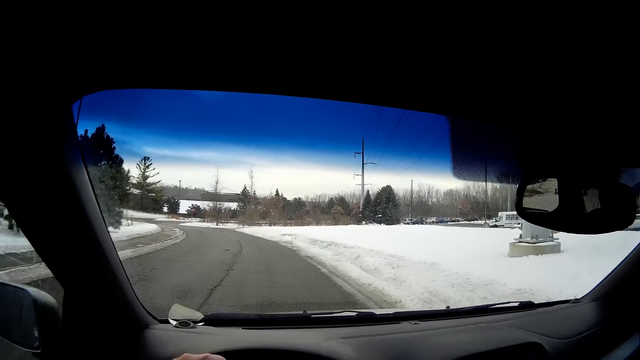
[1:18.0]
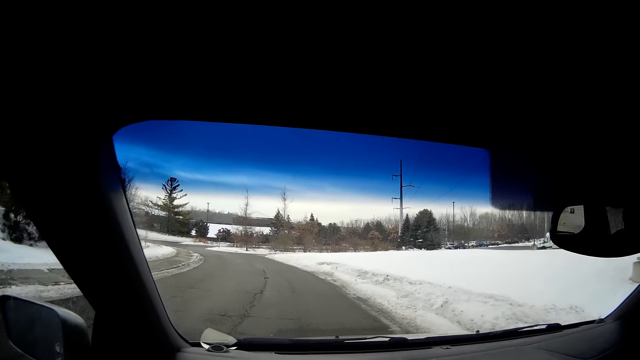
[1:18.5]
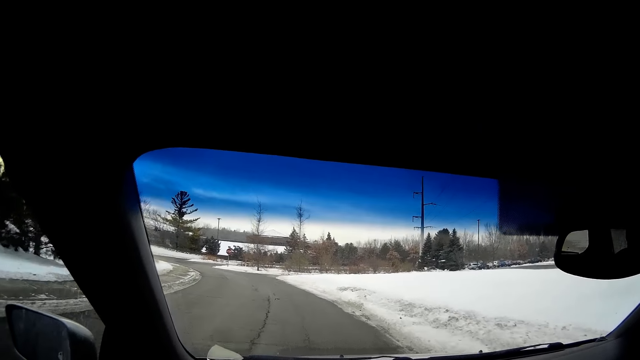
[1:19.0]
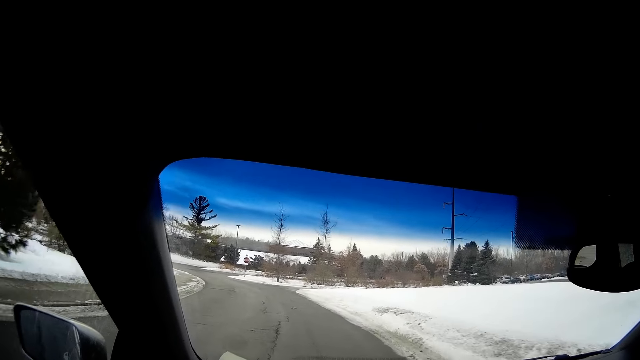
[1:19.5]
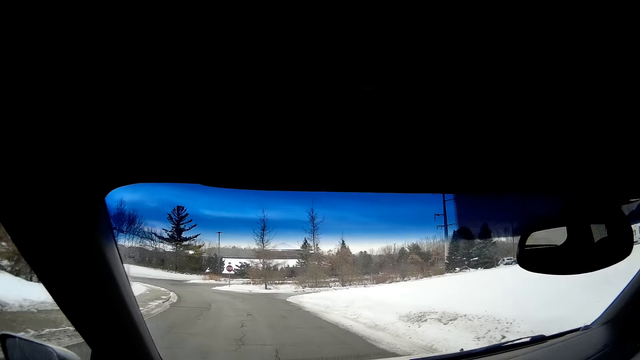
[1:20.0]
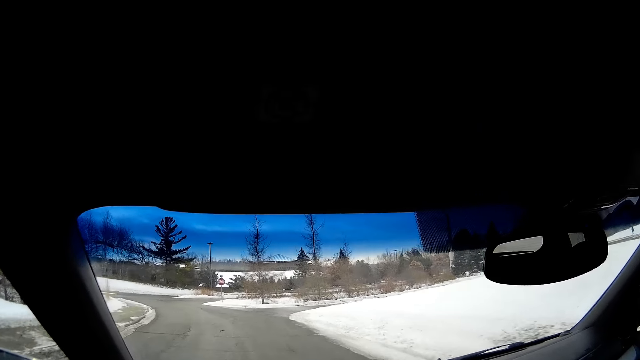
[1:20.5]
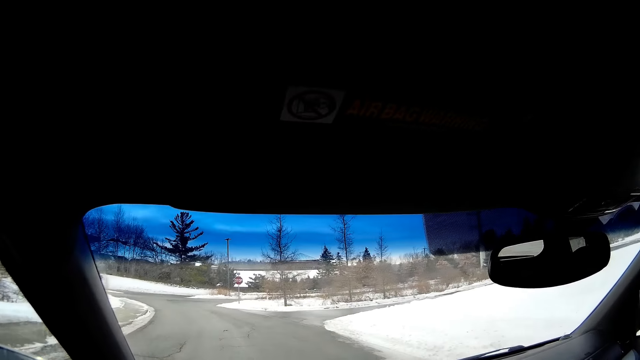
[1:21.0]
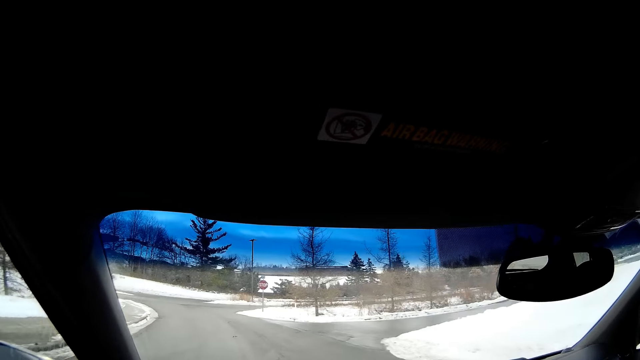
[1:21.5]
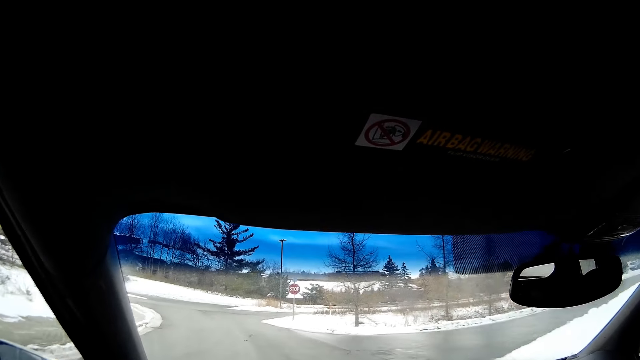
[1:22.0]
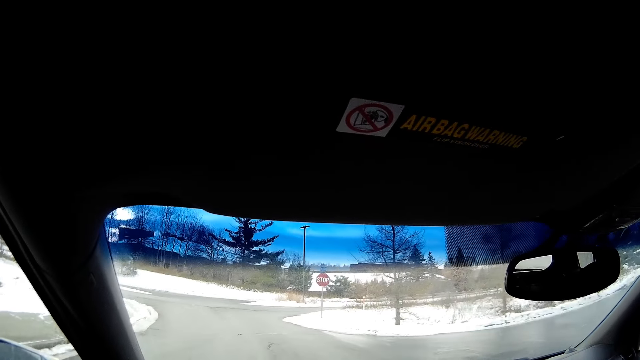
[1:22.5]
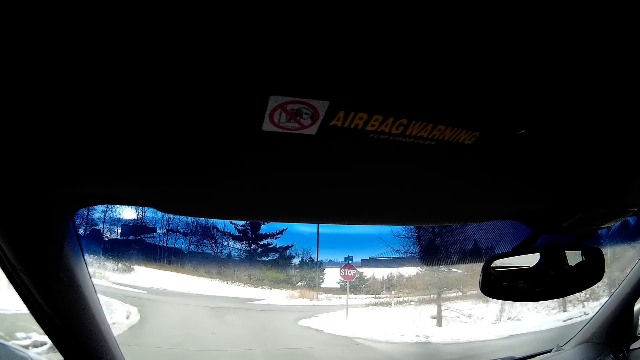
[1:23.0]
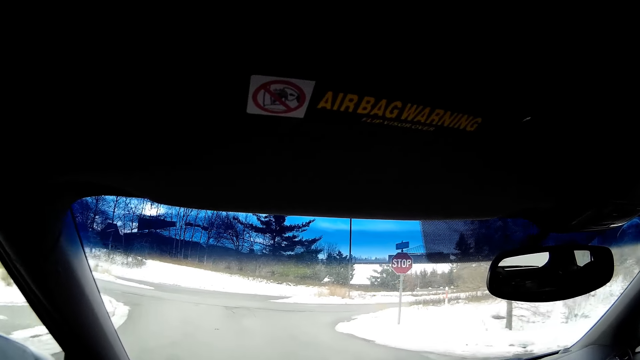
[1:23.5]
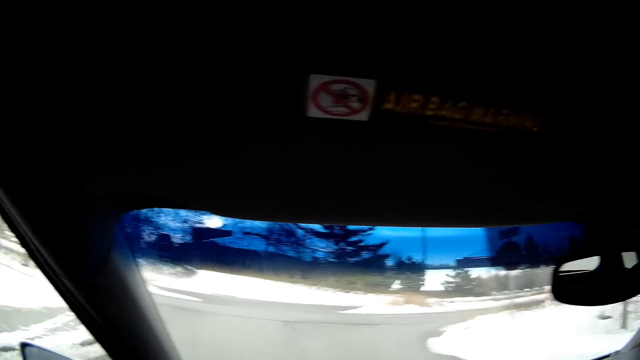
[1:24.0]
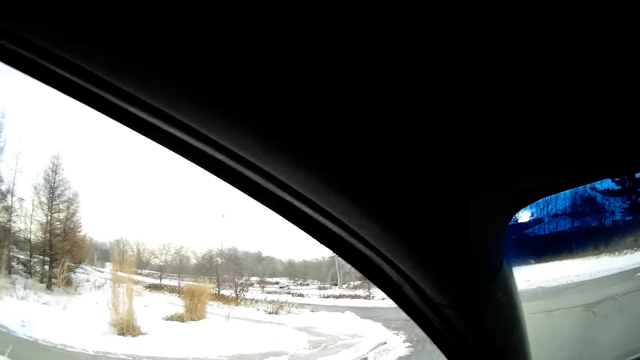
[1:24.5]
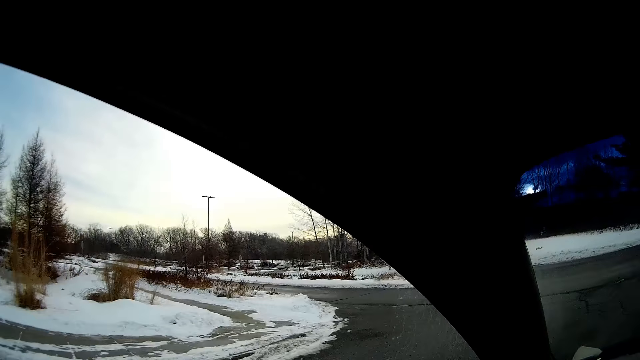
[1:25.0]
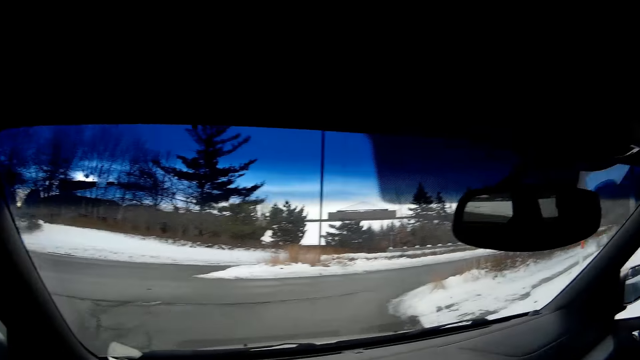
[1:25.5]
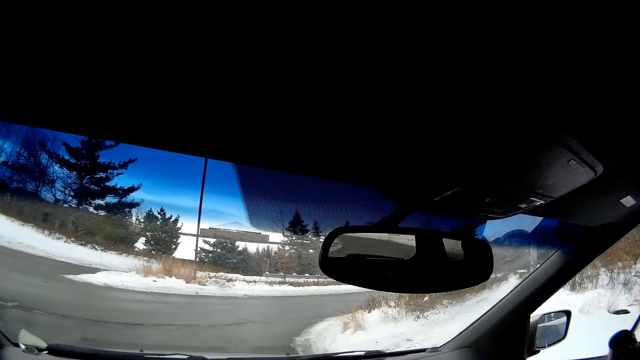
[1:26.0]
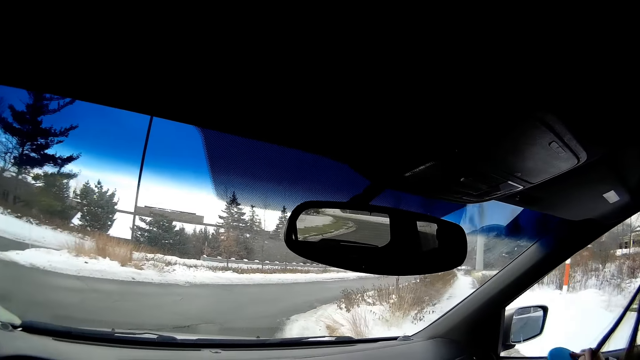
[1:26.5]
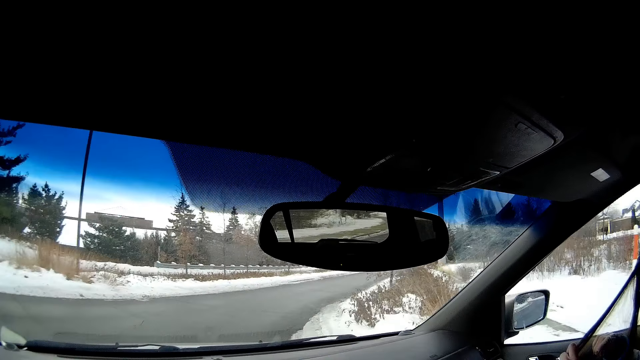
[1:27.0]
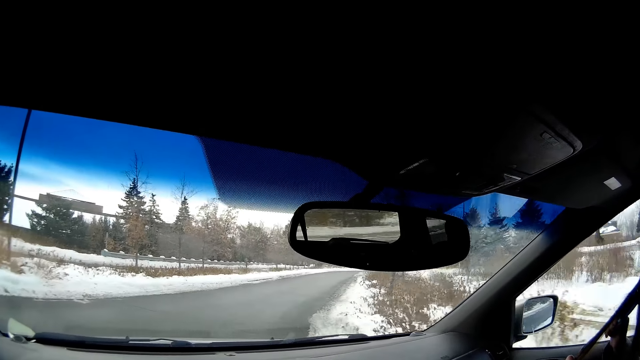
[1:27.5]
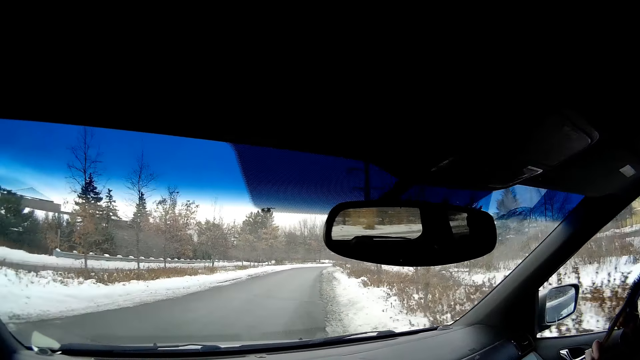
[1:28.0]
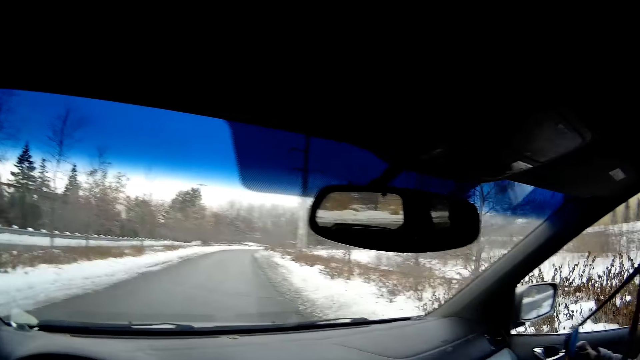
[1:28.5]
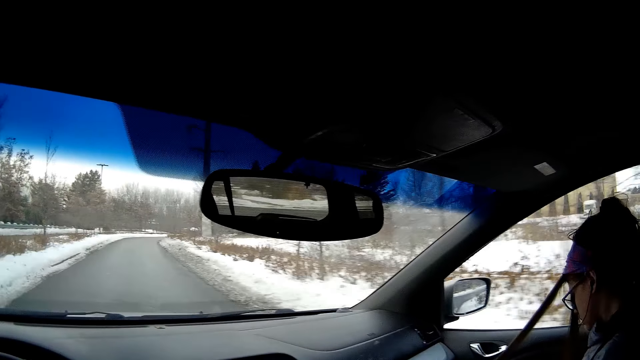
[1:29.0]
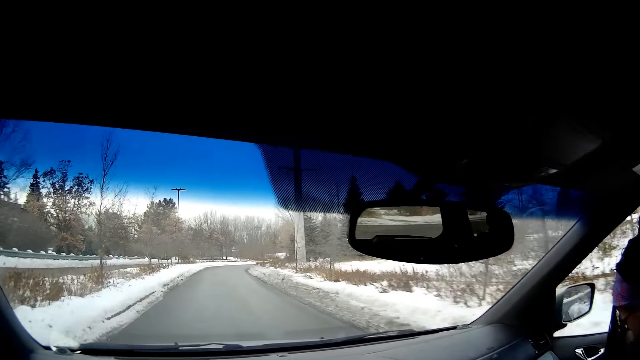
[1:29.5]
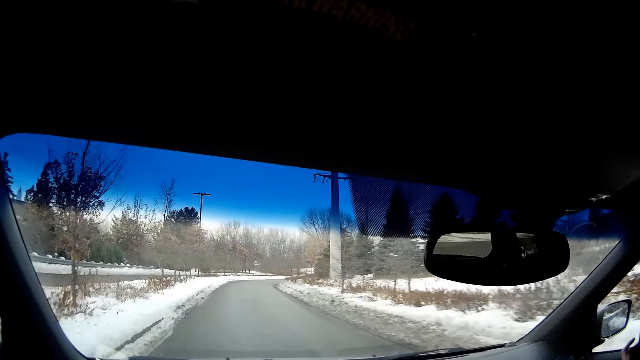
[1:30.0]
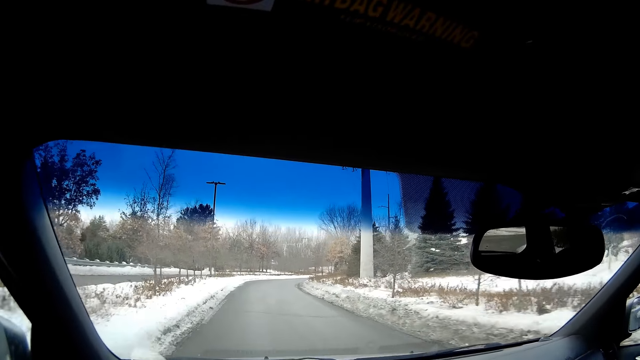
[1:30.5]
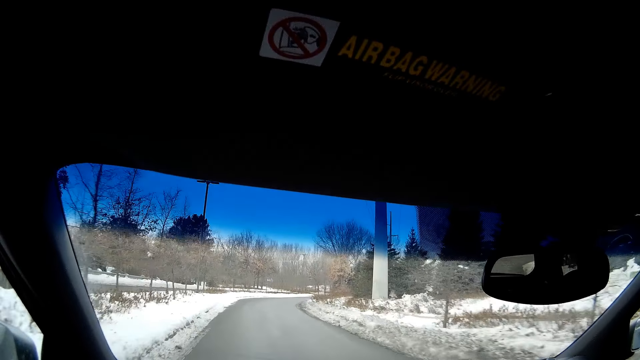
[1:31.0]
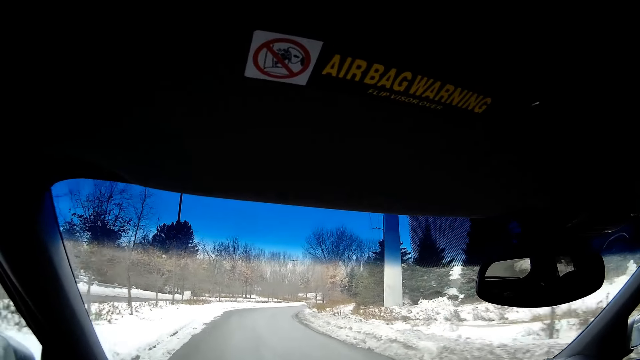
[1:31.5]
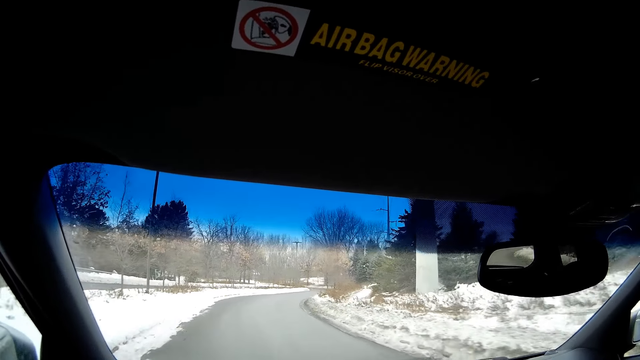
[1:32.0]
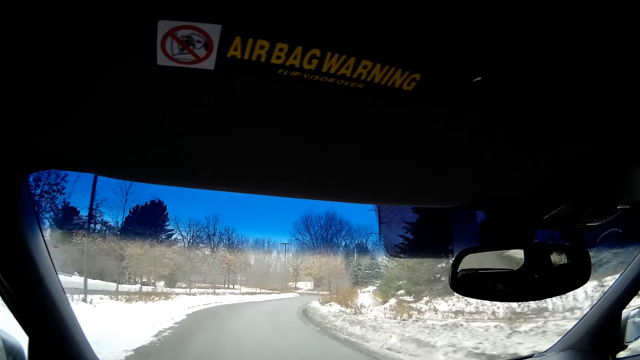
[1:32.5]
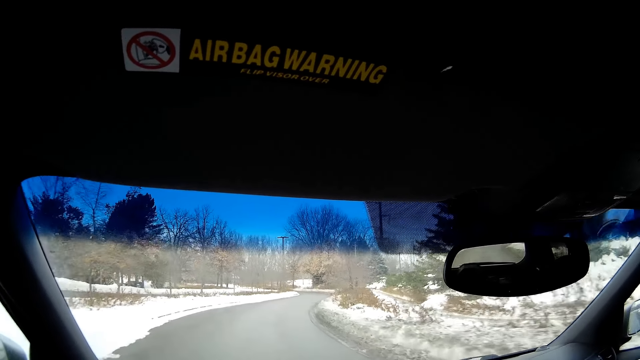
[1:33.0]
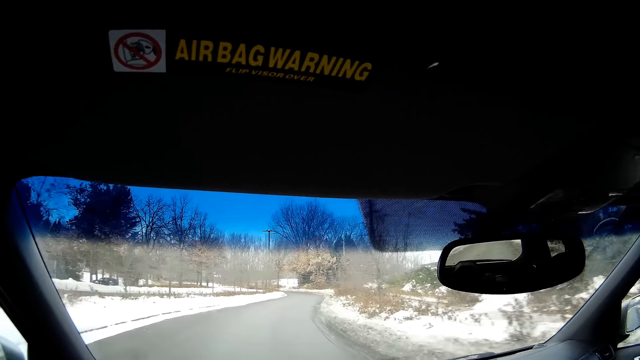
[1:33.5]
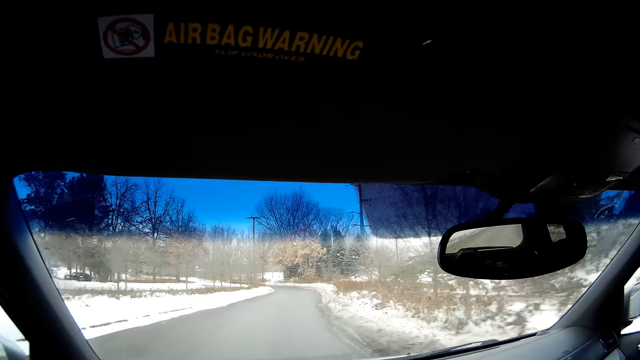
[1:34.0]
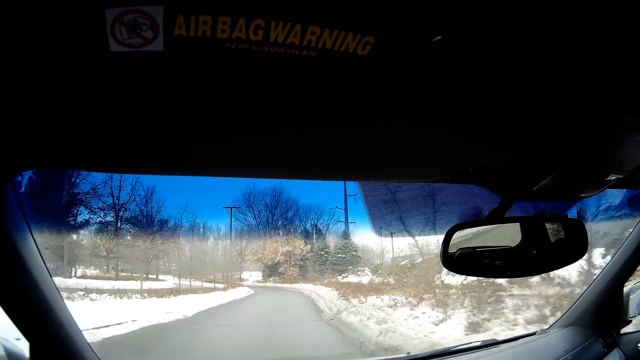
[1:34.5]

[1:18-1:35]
The camera wearer turns right. They drive the car on the road.

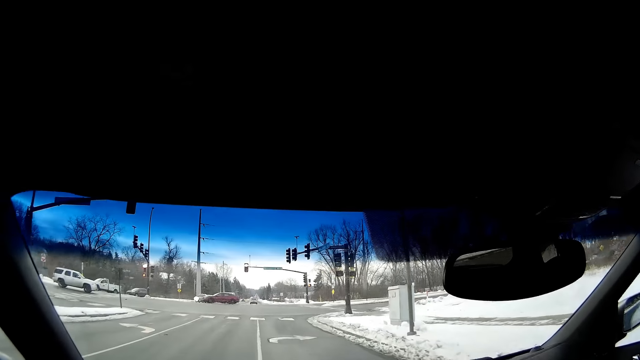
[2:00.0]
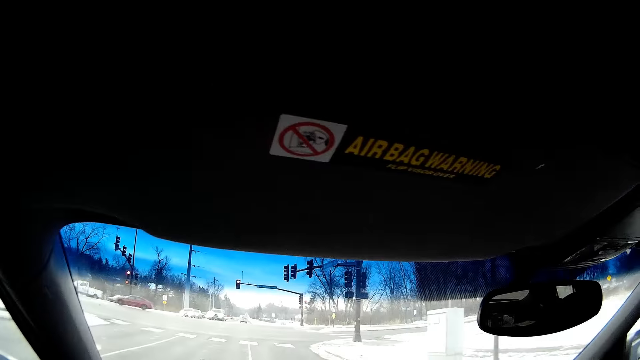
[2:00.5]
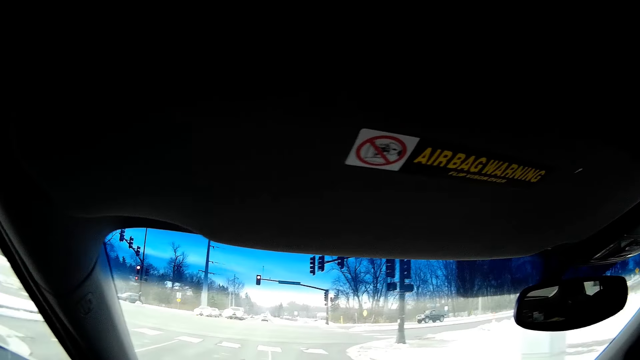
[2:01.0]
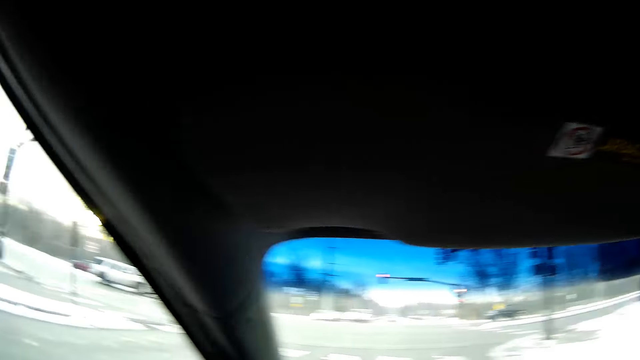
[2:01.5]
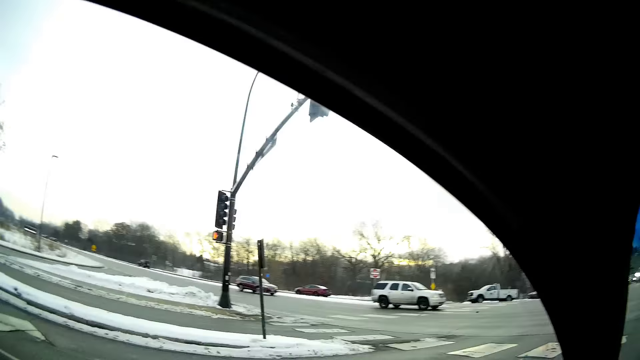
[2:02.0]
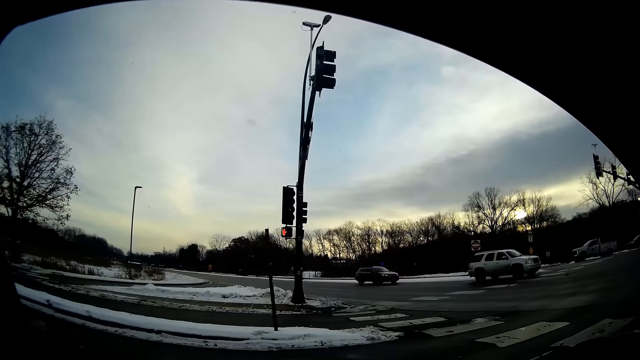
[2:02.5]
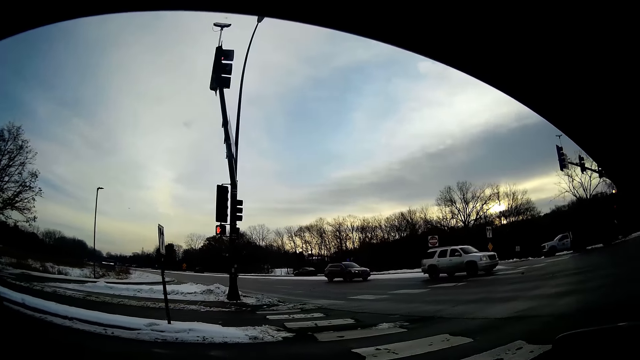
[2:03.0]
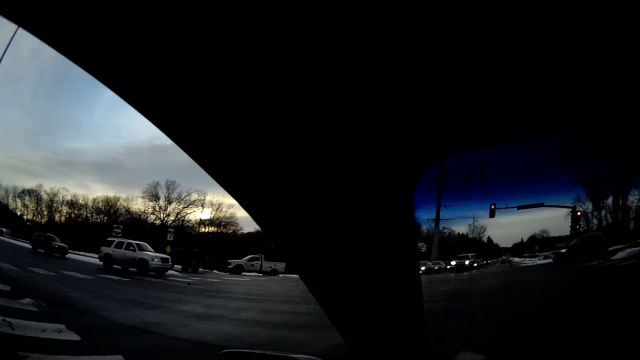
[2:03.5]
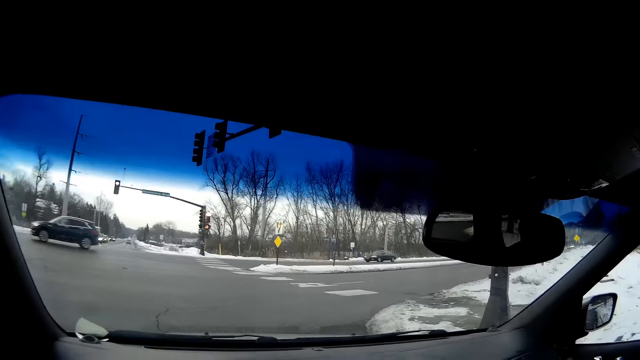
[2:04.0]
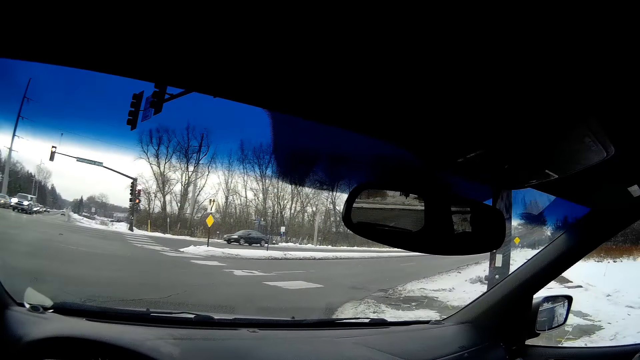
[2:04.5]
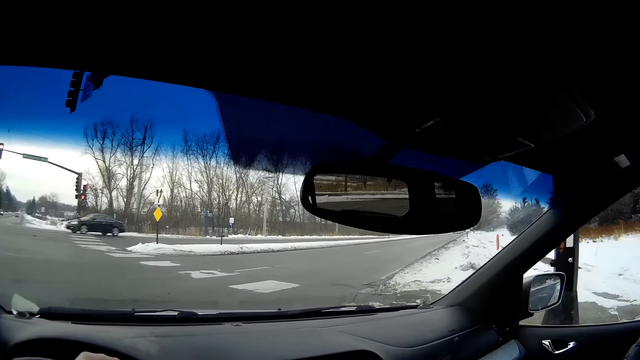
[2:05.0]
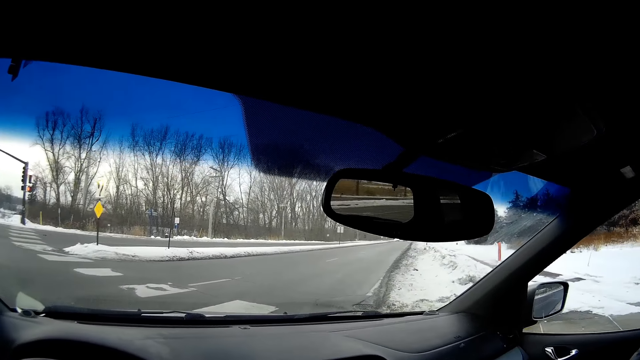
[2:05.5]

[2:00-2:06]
The camera wearer looks around.
